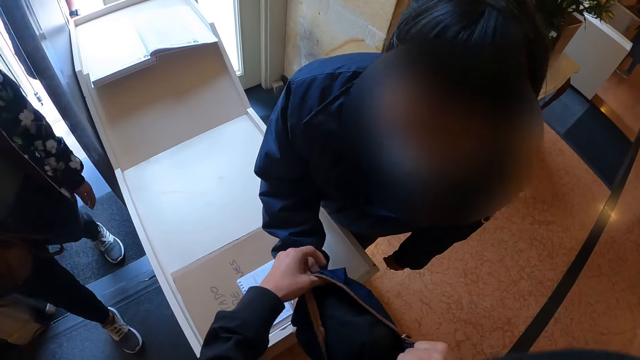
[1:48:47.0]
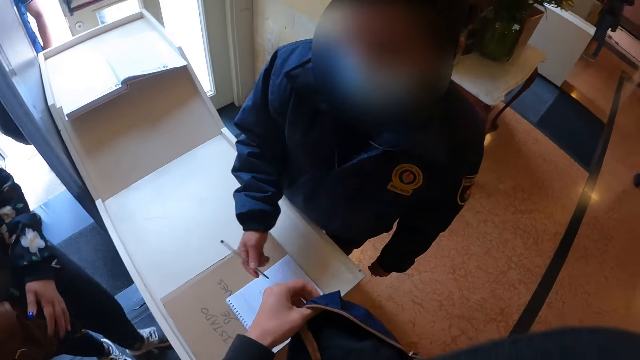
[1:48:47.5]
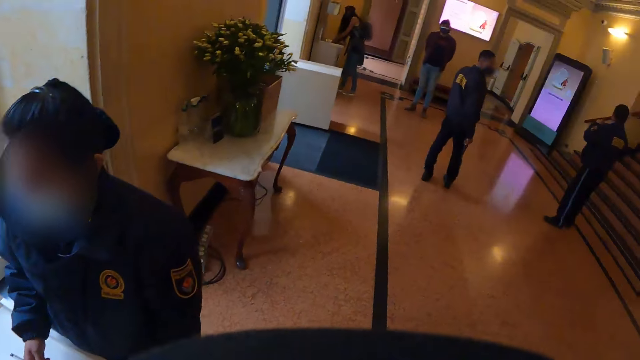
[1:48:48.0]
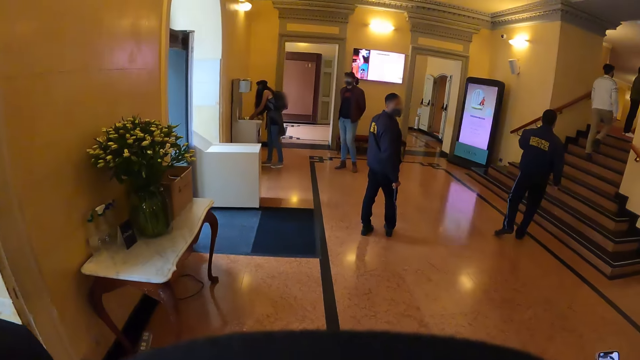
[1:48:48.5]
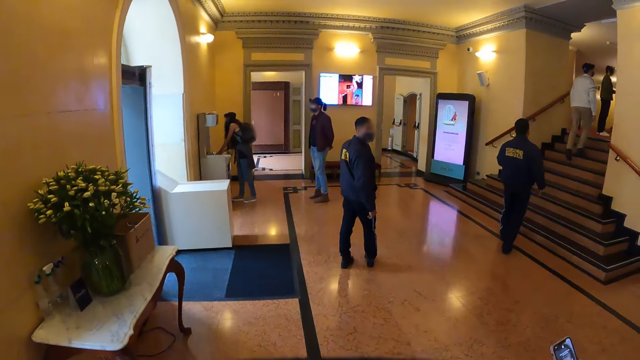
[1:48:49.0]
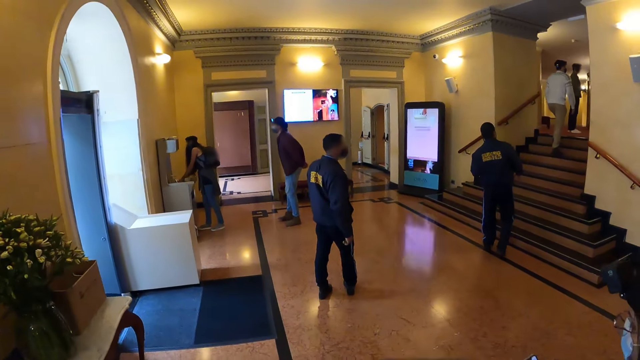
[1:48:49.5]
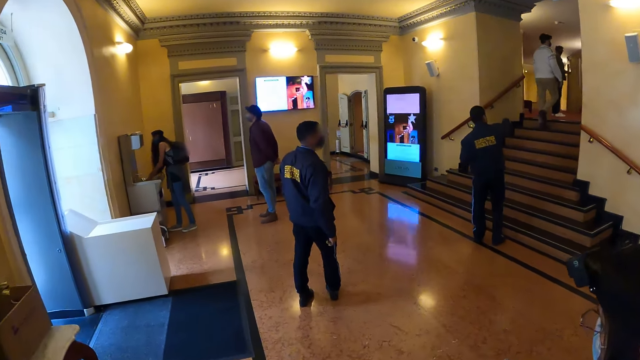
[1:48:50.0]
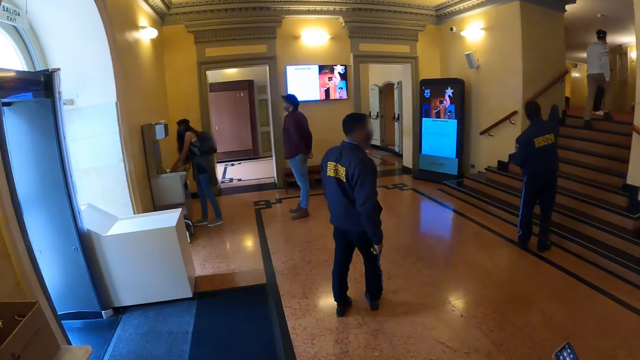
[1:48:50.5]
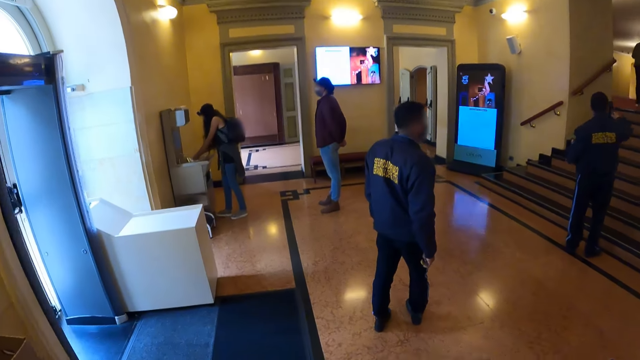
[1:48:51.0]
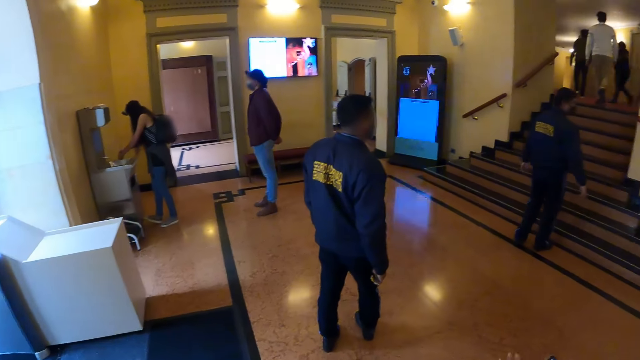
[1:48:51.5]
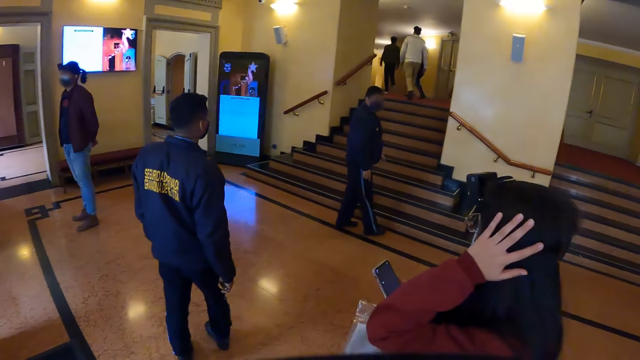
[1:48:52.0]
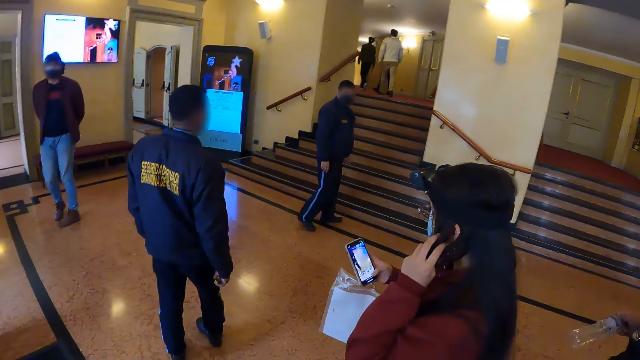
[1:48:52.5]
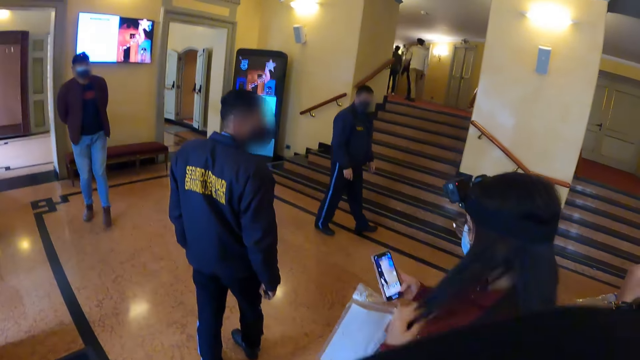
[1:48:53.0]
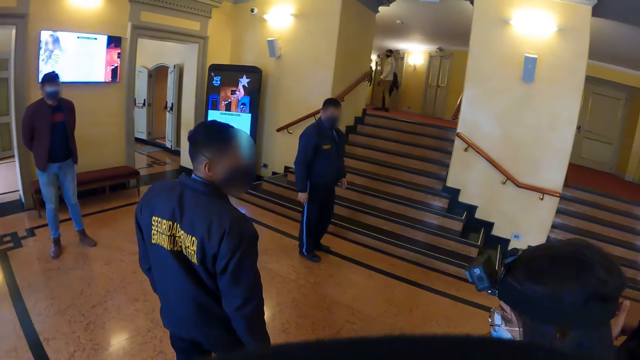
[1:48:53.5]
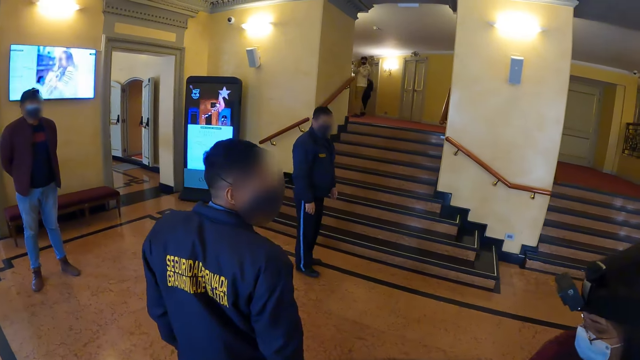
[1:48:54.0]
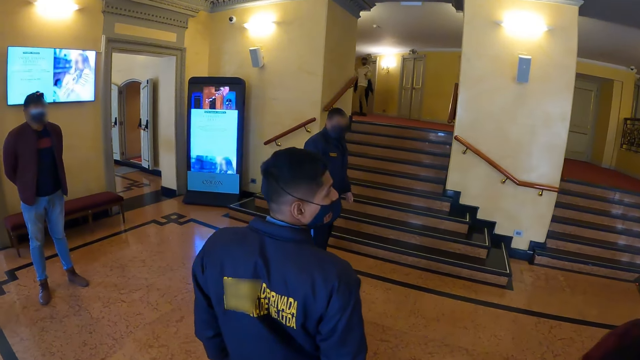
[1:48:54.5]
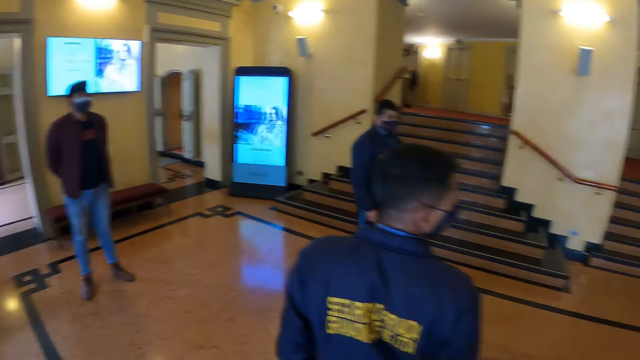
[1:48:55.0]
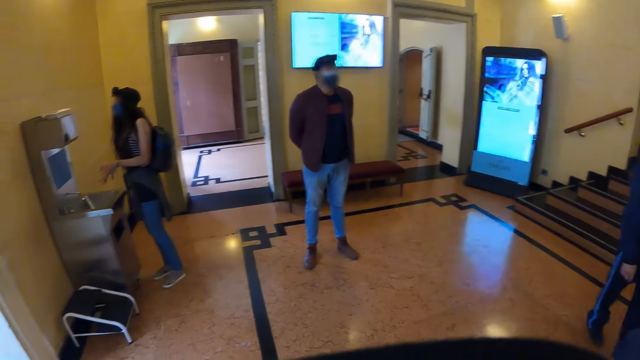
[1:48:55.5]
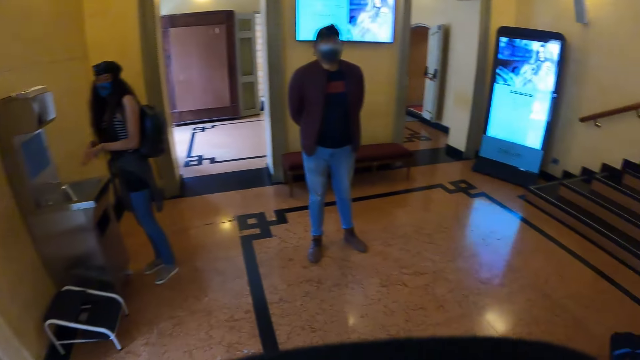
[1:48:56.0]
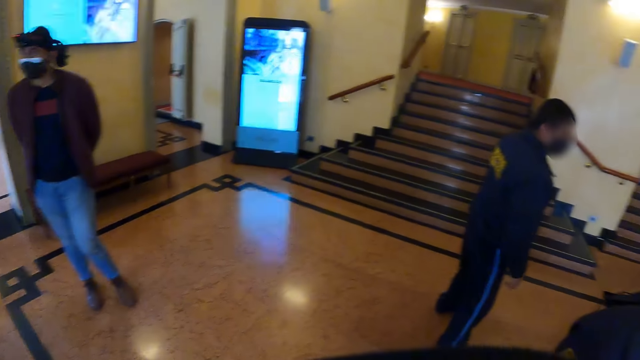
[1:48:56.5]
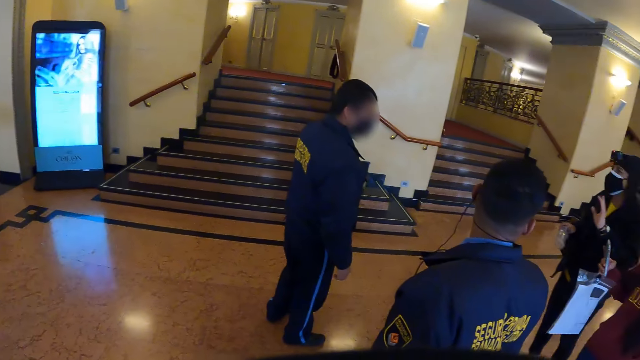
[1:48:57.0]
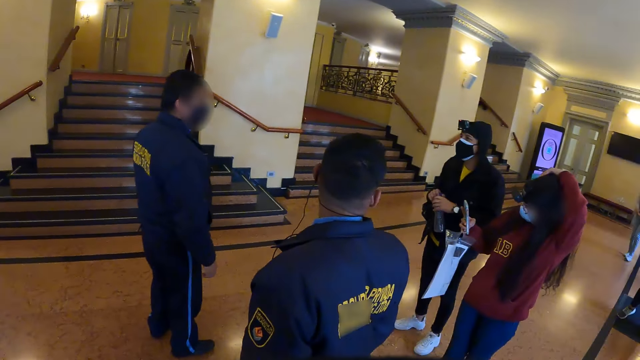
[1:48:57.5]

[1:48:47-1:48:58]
The camera wearer opens a bag. They walk around. A woman uses a phone.

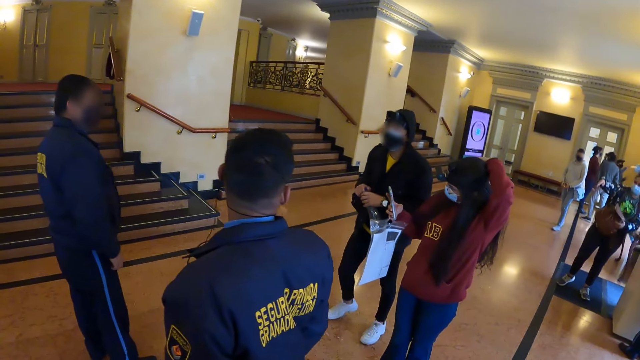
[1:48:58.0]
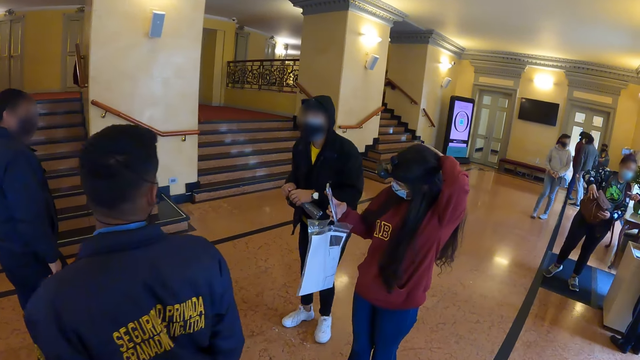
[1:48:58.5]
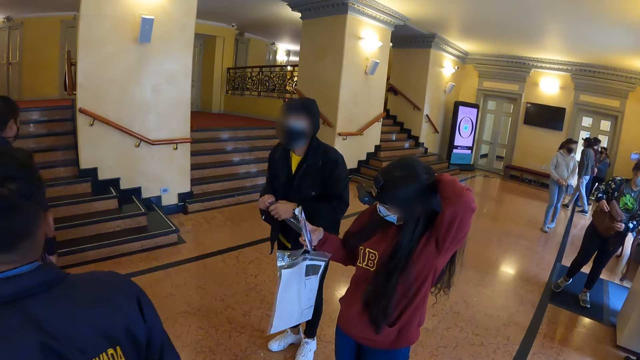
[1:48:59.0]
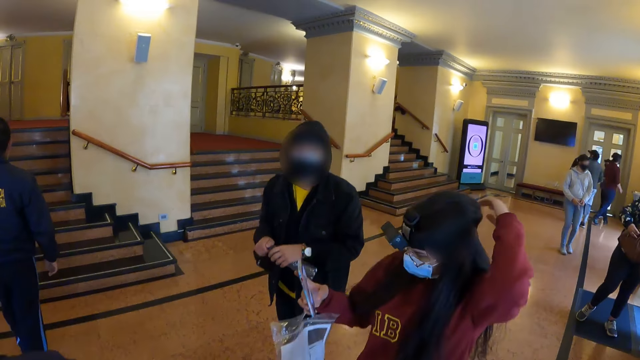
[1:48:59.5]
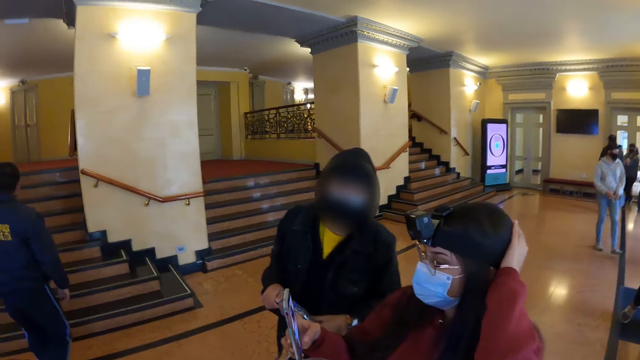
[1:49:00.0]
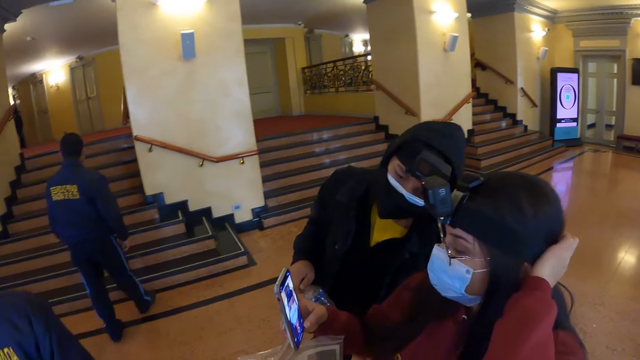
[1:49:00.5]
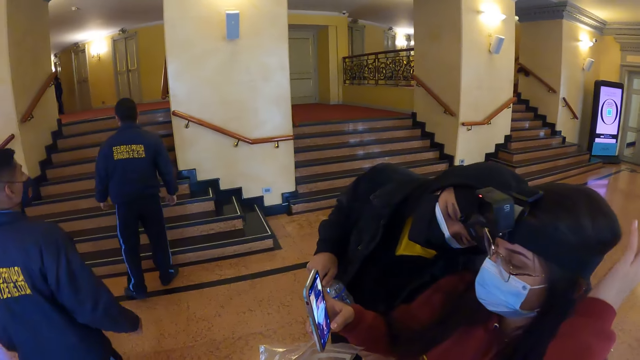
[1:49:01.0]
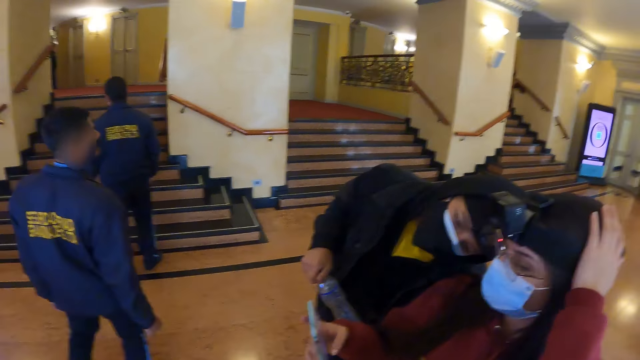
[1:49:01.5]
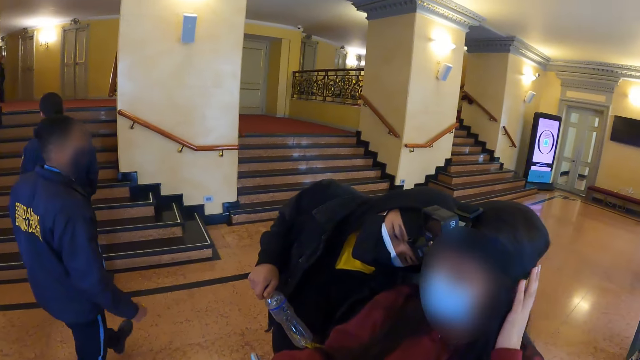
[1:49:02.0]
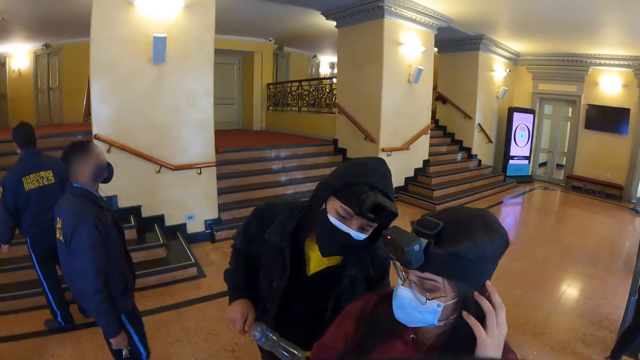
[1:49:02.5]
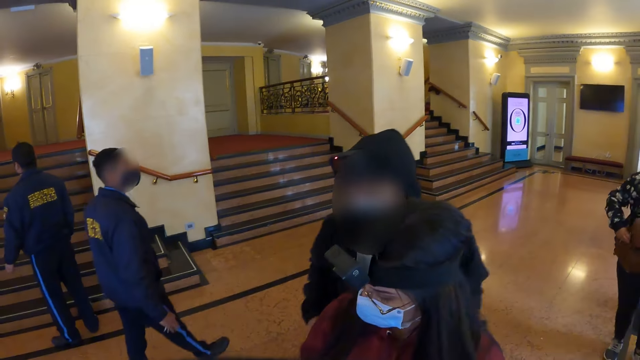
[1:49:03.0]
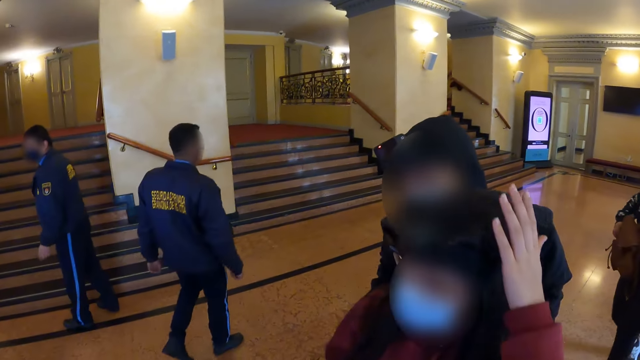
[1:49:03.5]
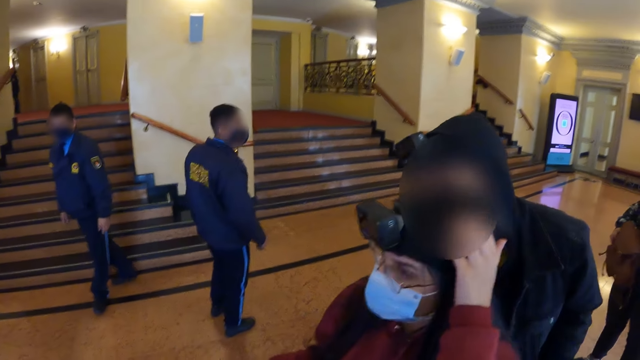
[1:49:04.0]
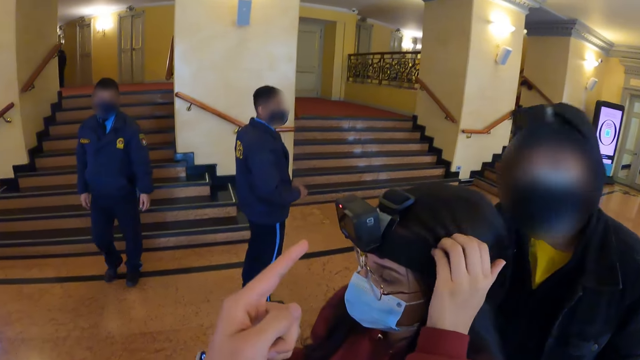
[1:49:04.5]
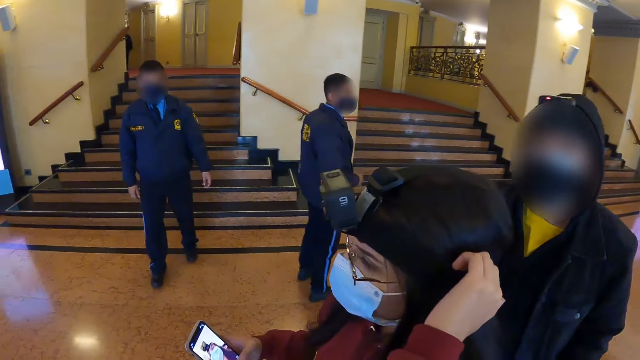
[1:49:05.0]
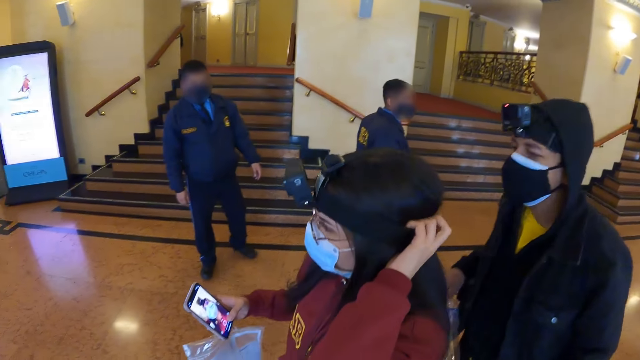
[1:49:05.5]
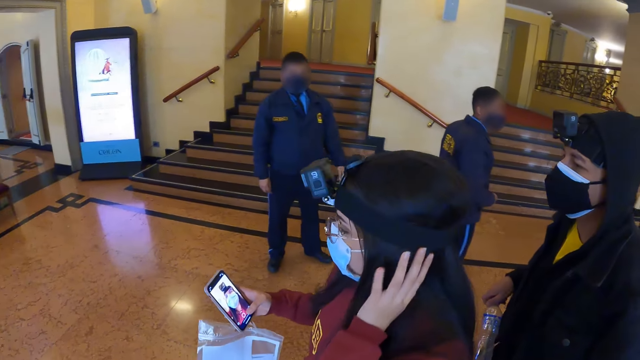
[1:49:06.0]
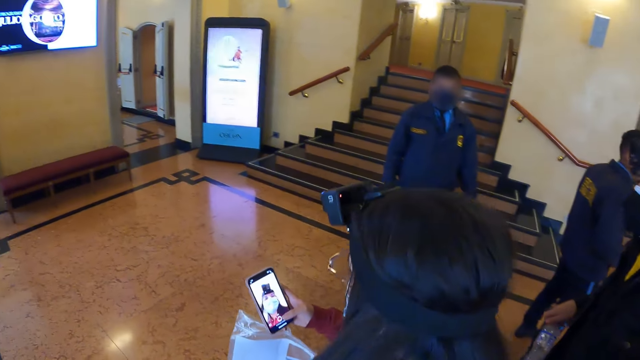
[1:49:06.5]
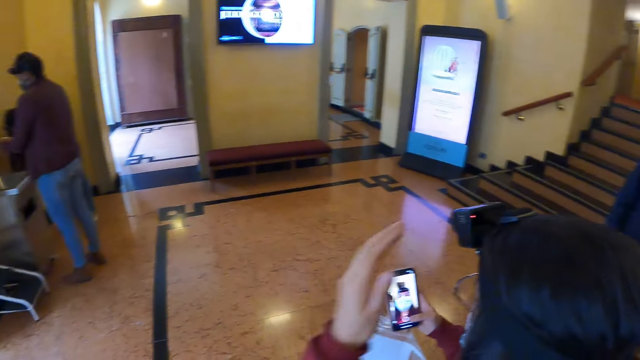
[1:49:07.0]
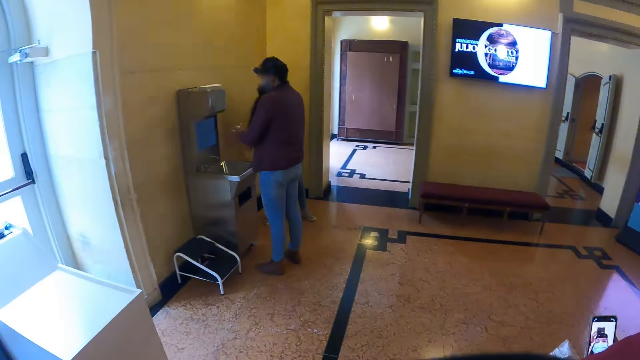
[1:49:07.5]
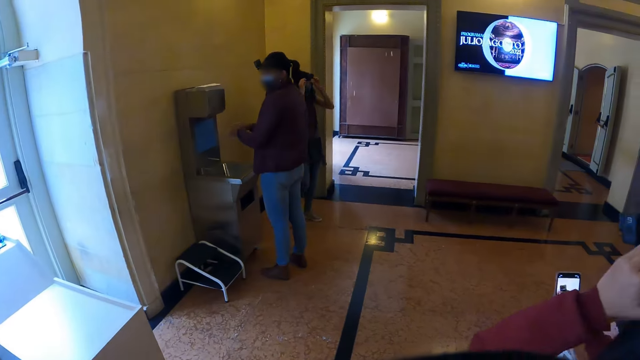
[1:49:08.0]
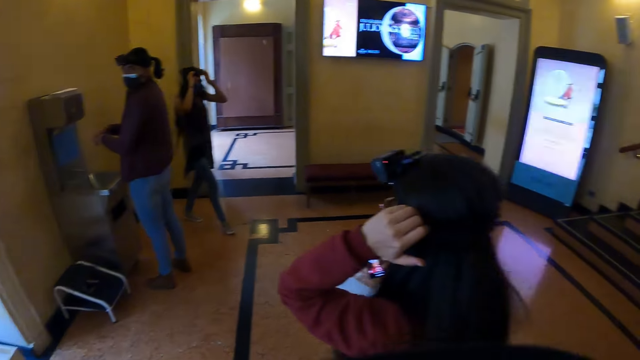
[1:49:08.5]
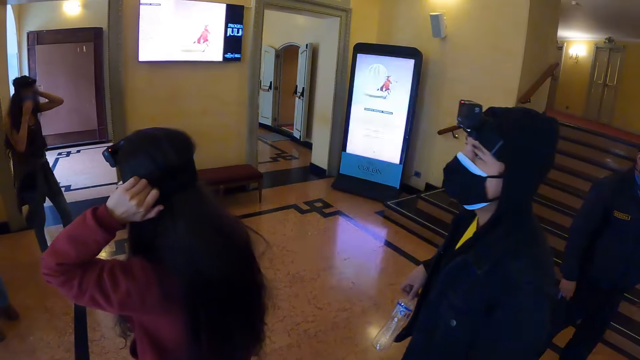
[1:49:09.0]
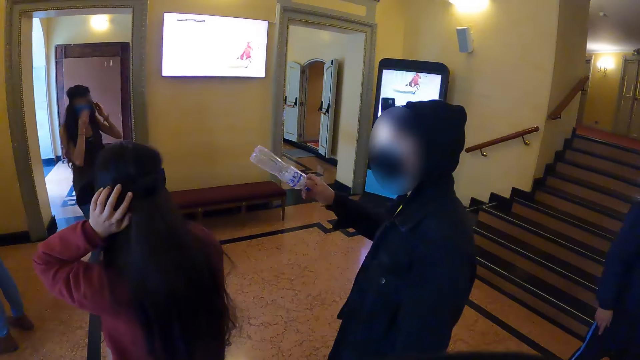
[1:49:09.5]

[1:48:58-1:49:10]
A woman looks at herself through the camera.
